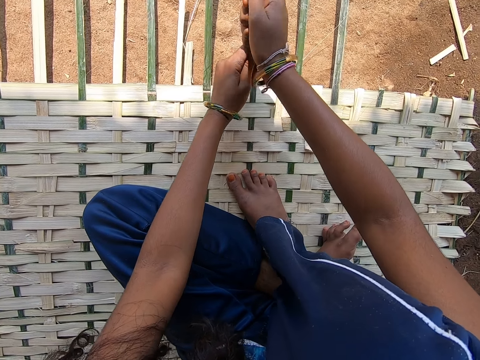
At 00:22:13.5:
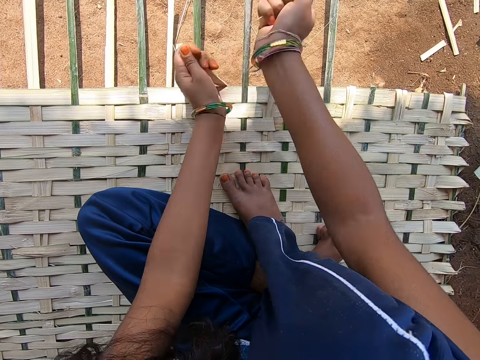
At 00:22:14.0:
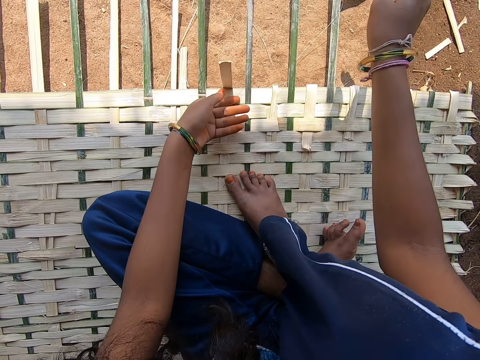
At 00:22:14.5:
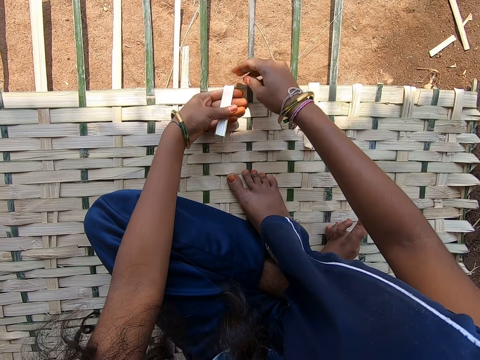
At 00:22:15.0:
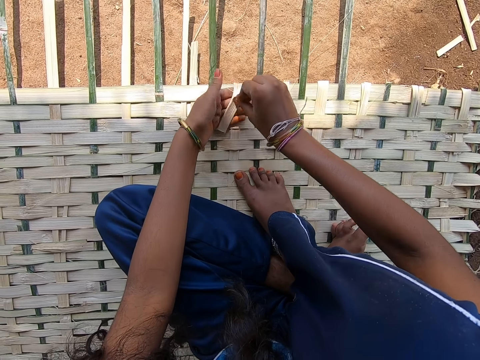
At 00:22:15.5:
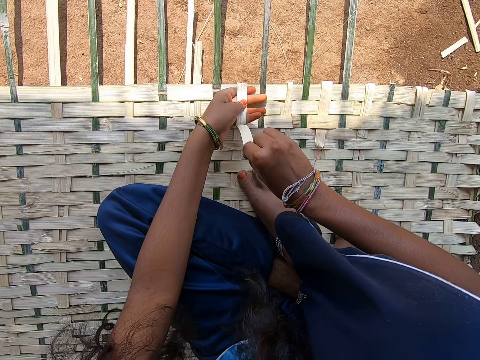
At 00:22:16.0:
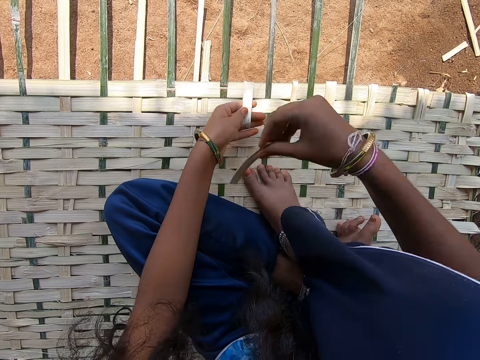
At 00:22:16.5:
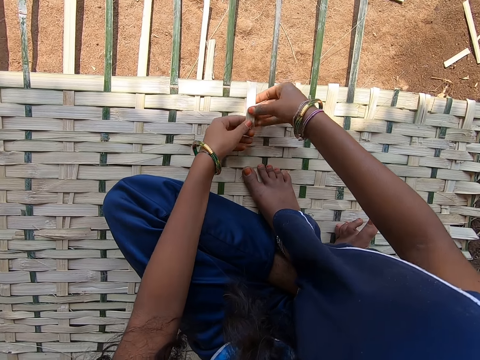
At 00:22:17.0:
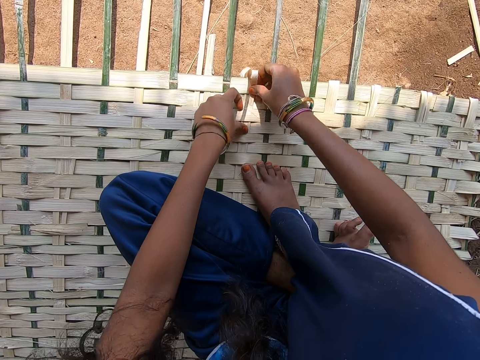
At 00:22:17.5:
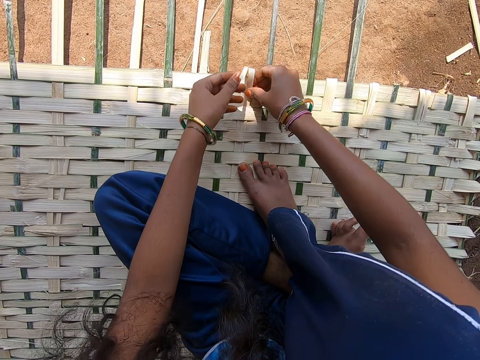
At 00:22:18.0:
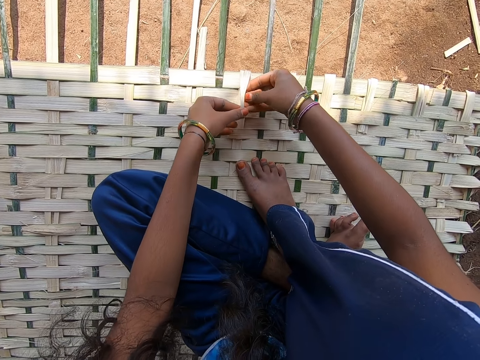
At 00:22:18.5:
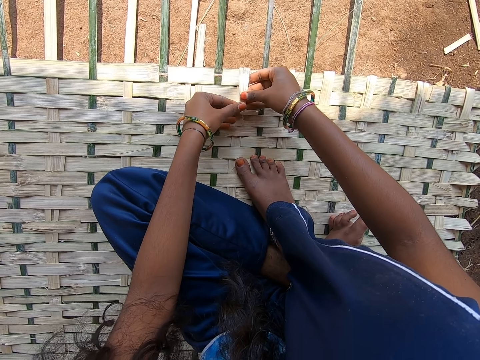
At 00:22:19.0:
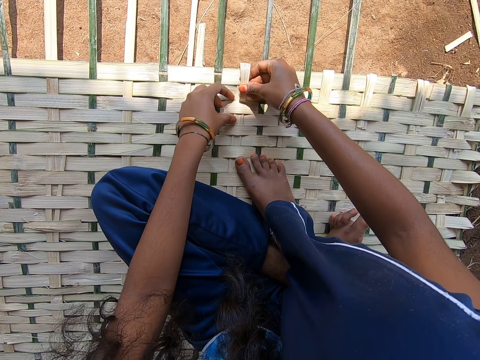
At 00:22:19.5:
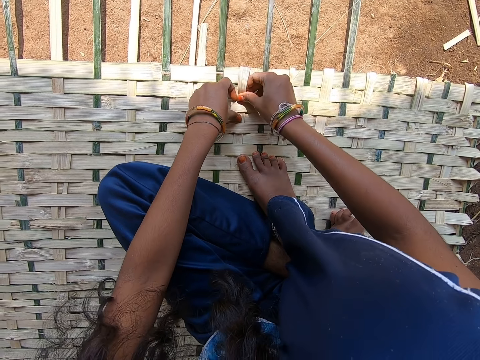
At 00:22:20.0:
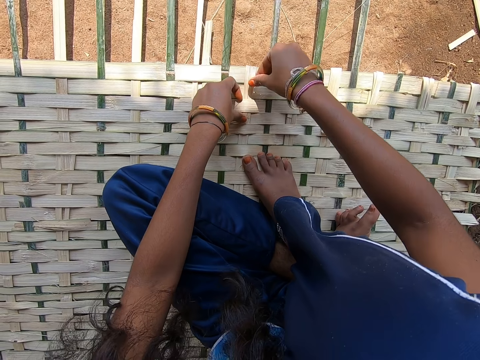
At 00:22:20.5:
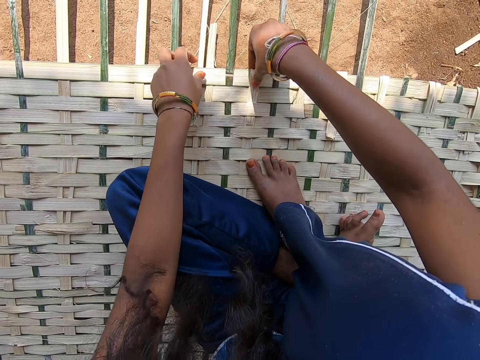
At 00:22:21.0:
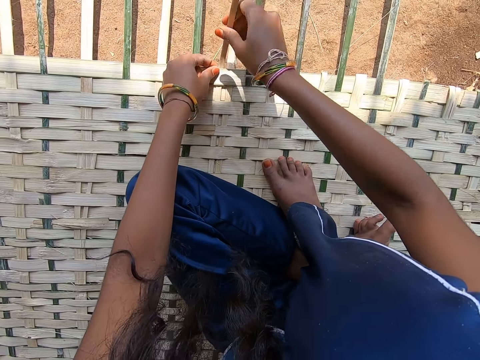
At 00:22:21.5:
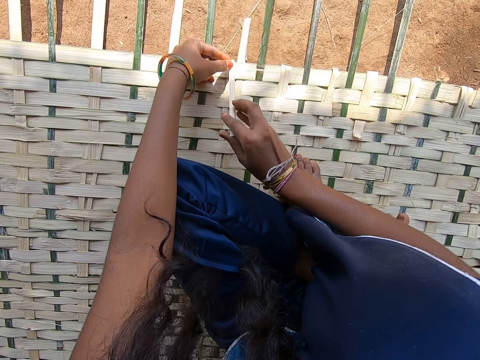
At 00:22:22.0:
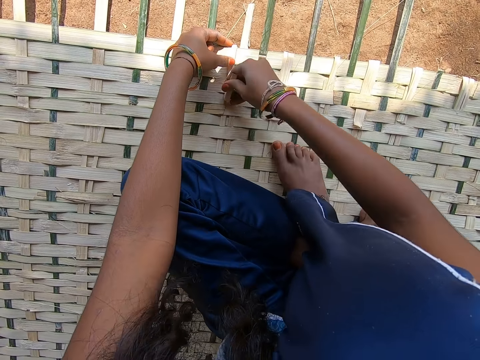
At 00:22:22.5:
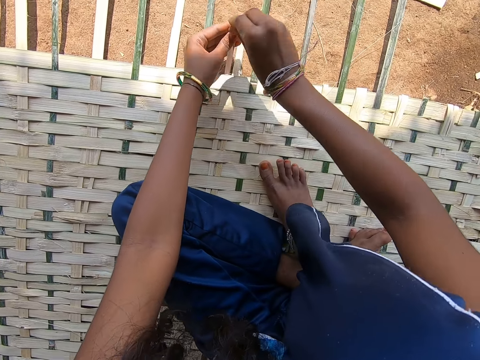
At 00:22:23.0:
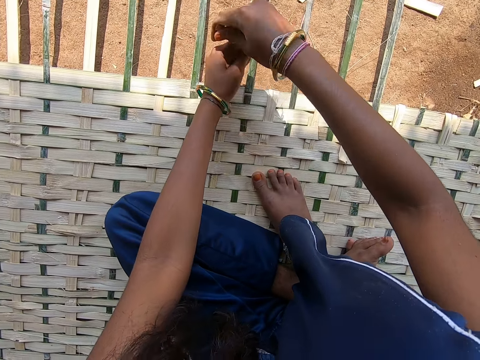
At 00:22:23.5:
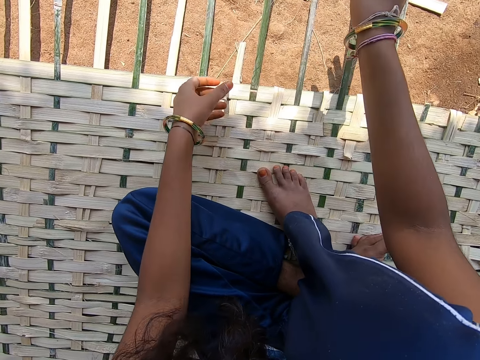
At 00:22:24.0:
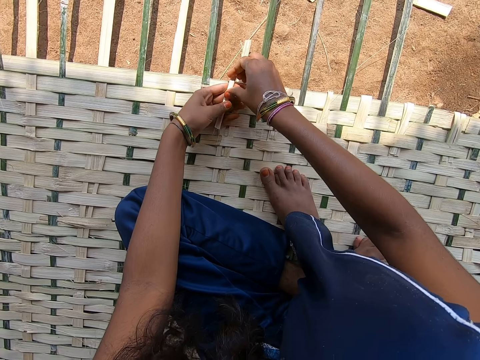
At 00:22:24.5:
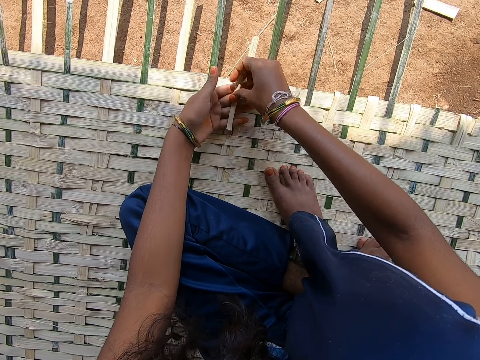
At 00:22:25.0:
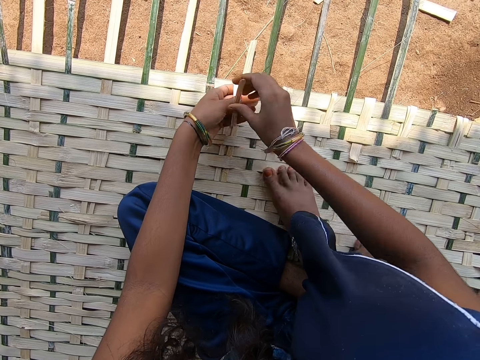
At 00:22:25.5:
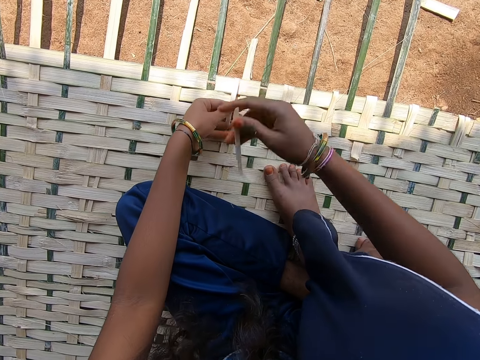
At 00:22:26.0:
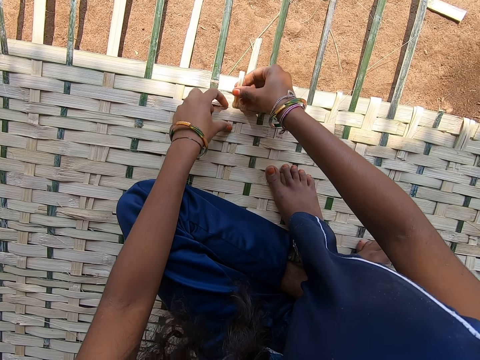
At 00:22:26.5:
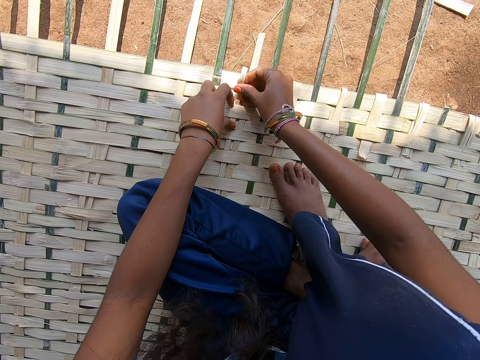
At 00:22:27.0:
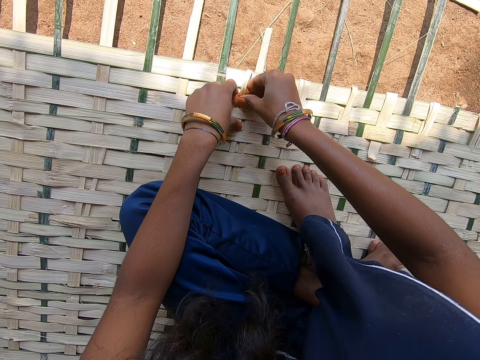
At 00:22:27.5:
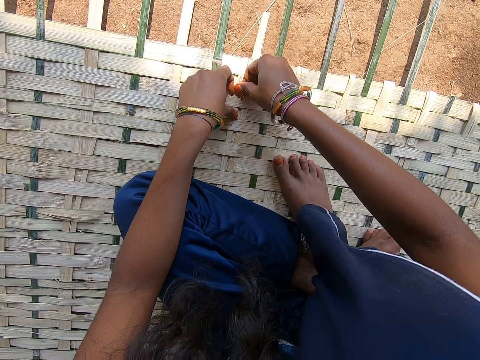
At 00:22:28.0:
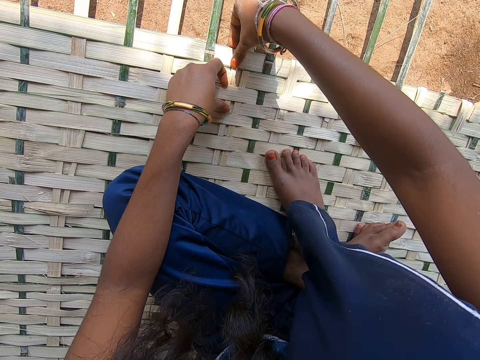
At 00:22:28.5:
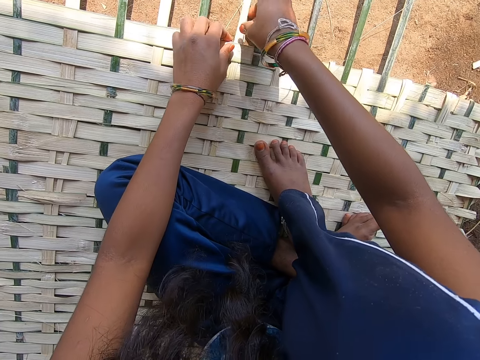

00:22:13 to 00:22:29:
The camera wearer drops the bamboo strip on the ground. They intertwine the bamboo strips. They remove the bamboo strip threads. They drop the bamboo strip on the ground. They intertwine the bamboo strips. They cut the bamboo strip. They drop the bamboo strip on the ground. They remove the bamboo strip threads. They drop the bamboo strip on the ground. They intertwine the bamboo strips.

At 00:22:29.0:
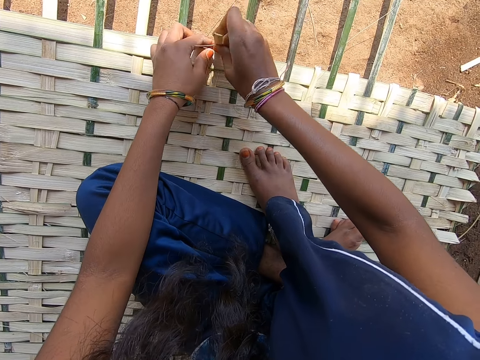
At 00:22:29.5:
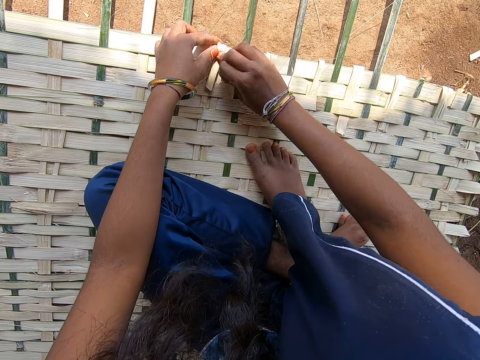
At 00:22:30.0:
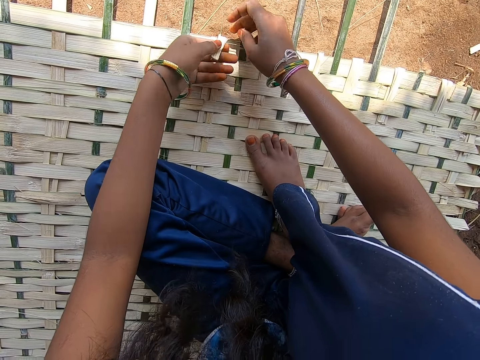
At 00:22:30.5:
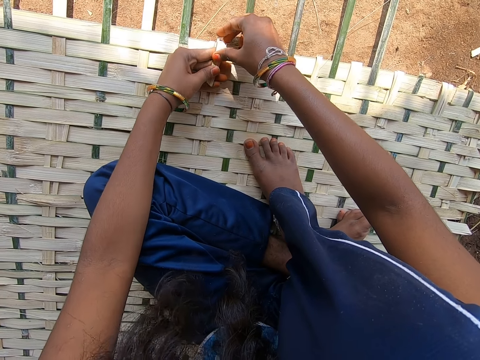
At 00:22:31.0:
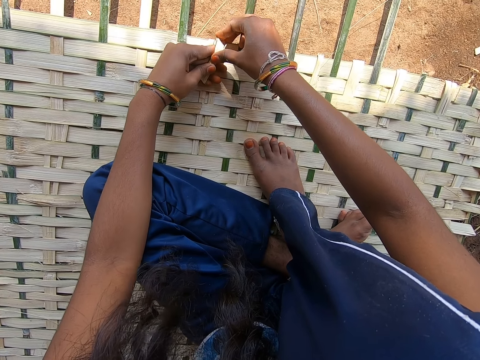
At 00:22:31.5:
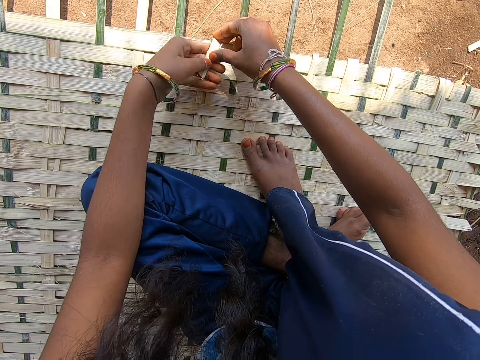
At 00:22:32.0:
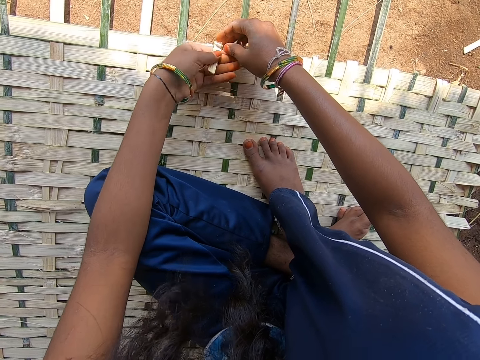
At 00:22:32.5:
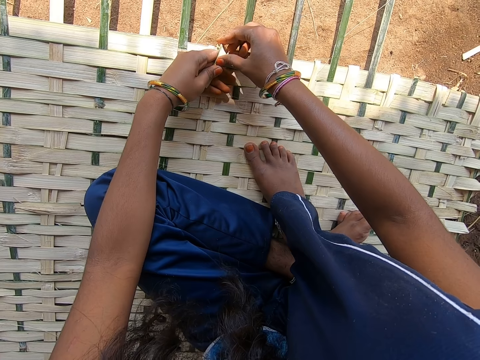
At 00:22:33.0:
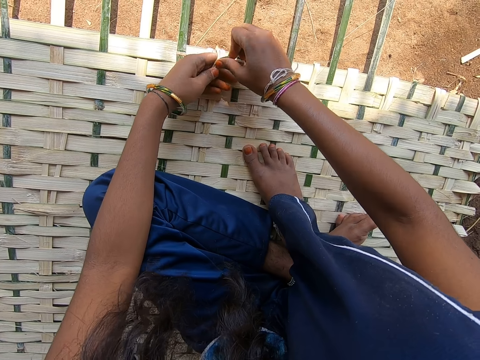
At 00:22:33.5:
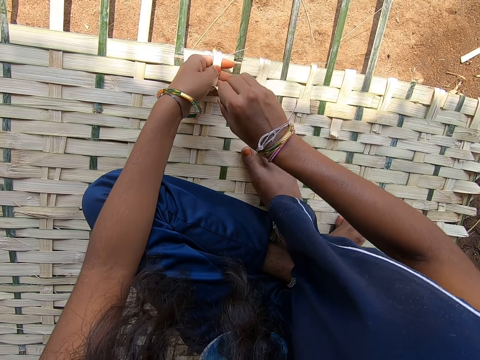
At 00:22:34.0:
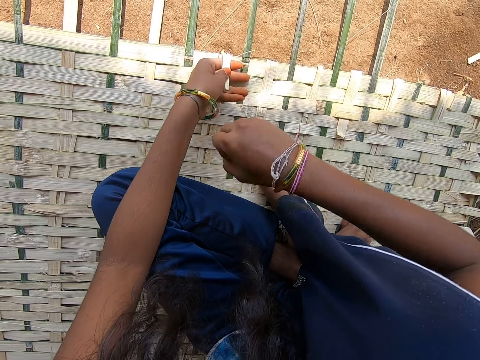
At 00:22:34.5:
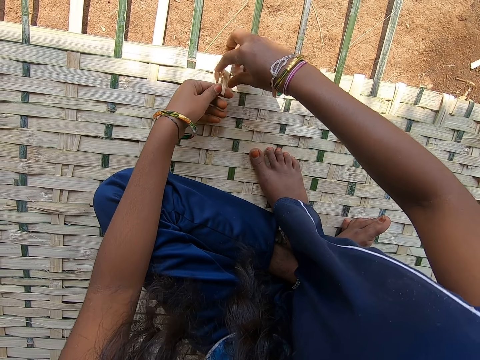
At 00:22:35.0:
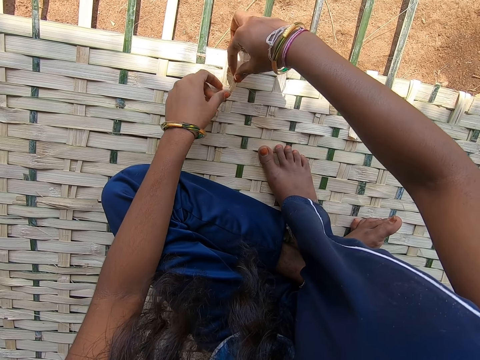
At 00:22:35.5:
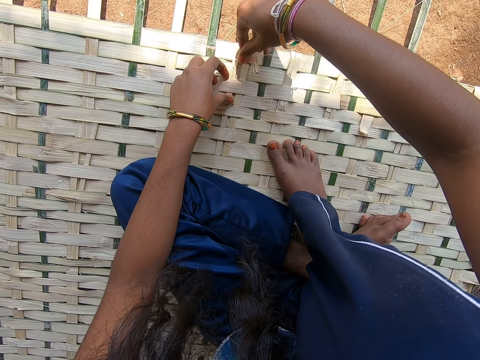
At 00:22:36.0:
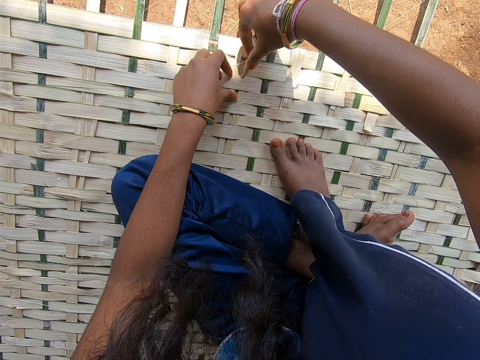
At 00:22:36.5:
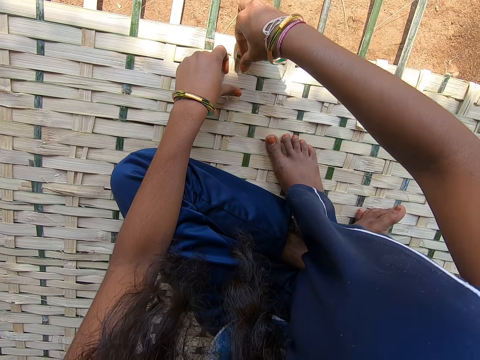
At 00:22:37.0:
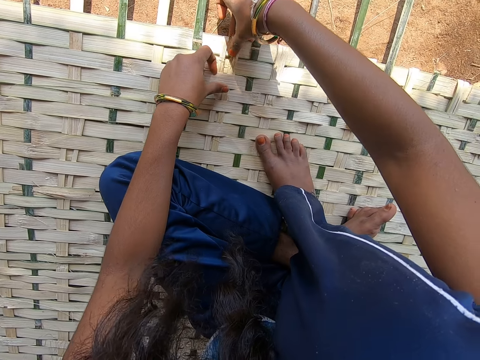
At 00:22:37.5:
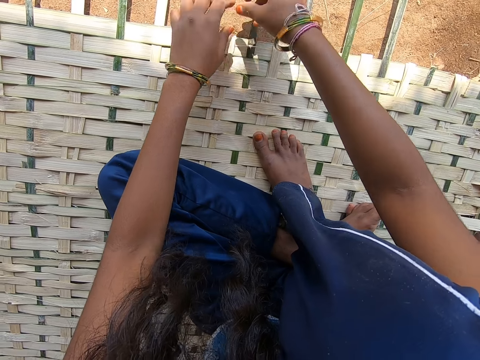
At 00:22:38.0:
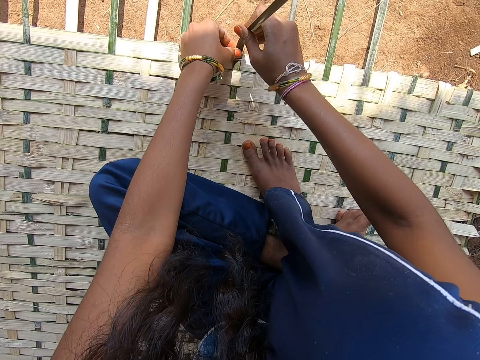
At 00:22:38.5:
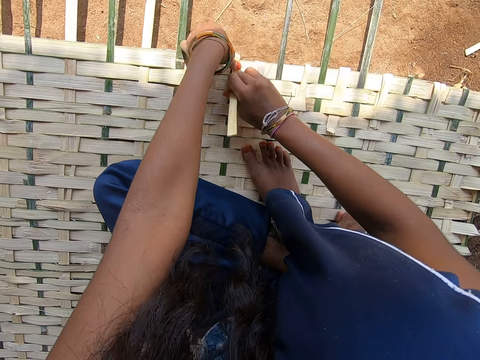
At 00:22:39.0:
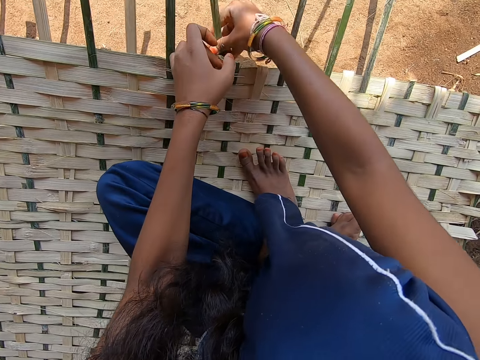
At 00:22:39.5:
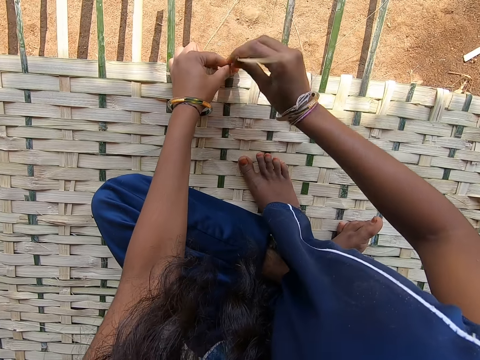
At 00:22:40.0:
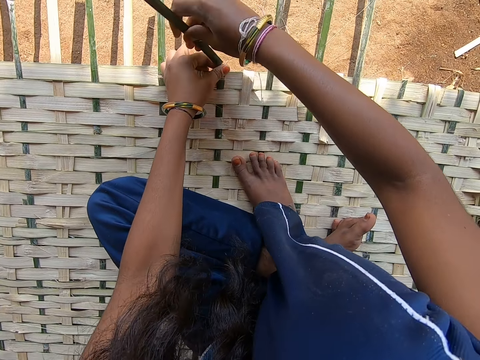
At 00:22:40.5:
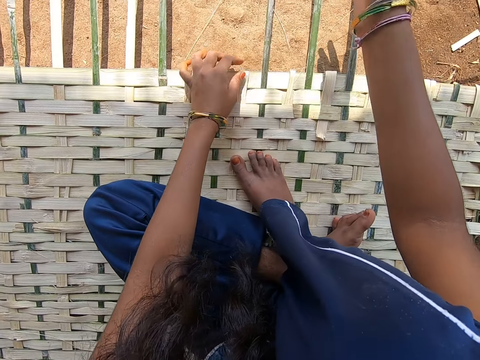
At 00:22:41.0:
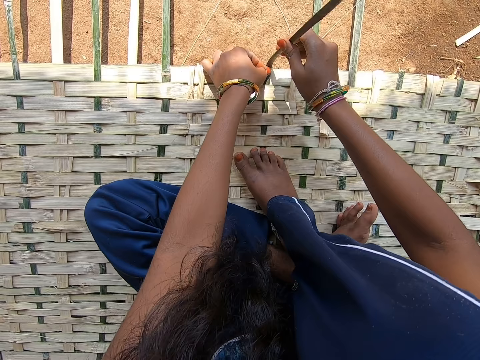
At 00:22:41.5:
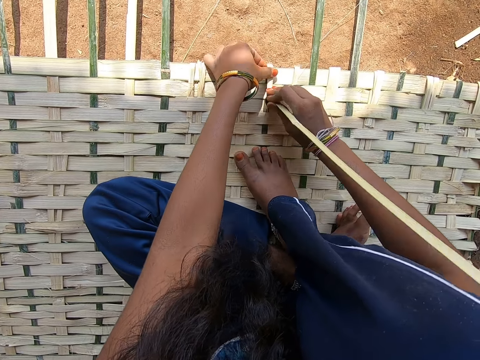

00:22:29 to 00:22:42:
The camera wearer folds the bamboo strip. They remove the bamboo strip threads. They drop the bamboo strip on the ground. They intertwine the bamboo strips. They cut the bamboo strip. They drop the bamboo strip on the ground.
